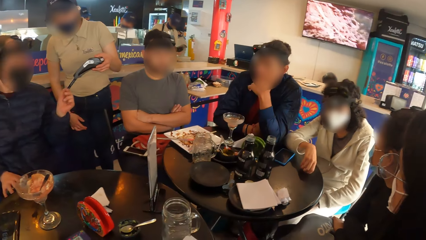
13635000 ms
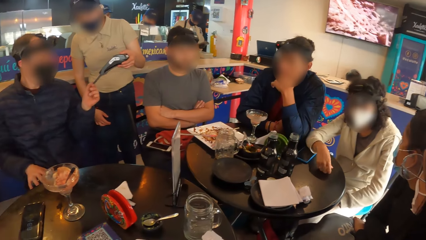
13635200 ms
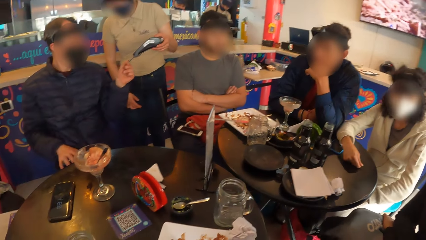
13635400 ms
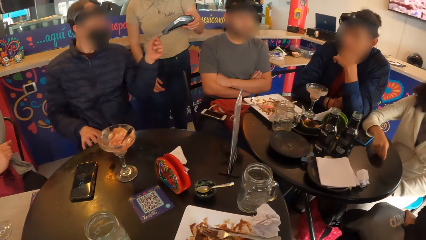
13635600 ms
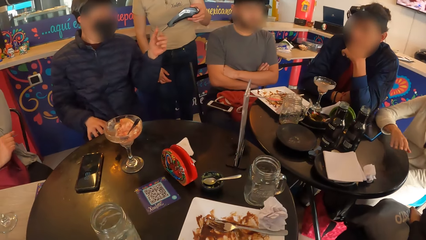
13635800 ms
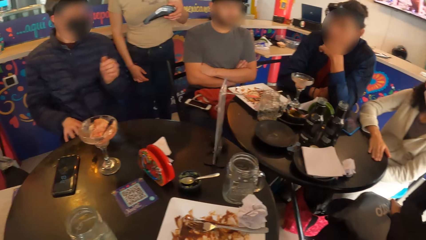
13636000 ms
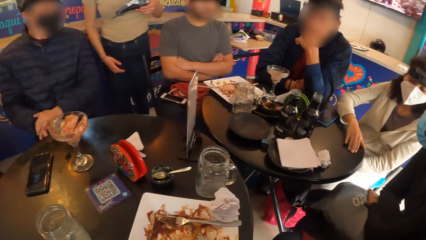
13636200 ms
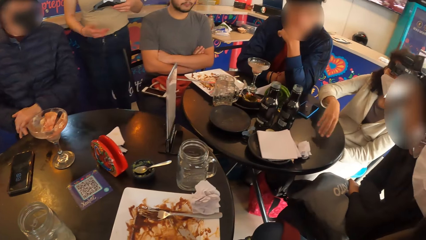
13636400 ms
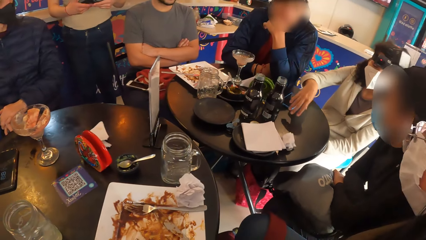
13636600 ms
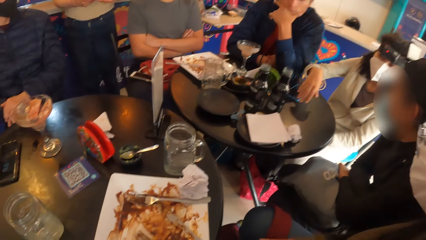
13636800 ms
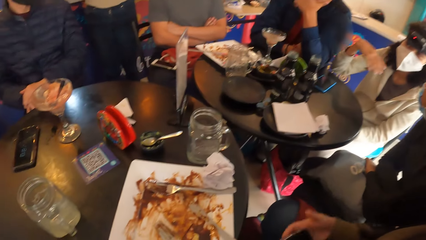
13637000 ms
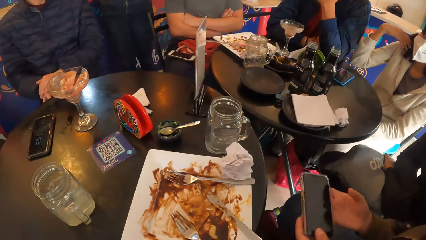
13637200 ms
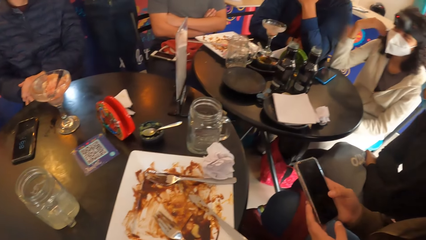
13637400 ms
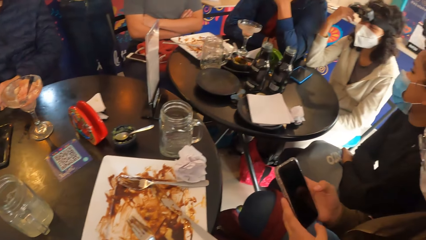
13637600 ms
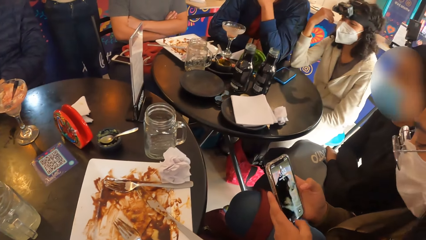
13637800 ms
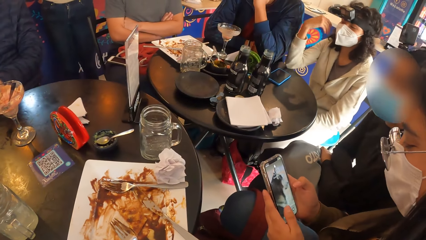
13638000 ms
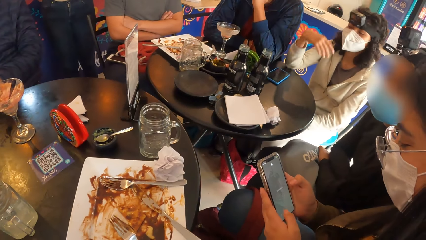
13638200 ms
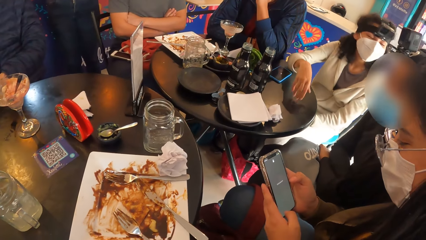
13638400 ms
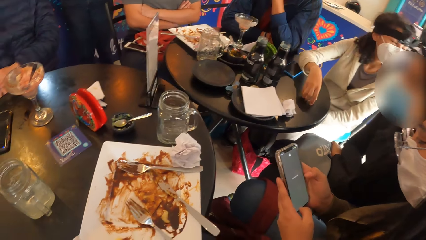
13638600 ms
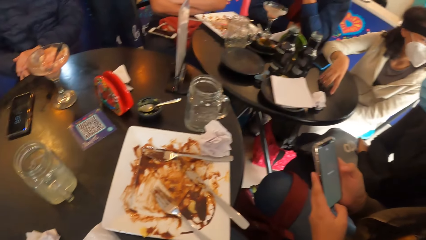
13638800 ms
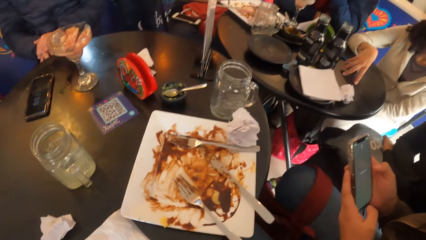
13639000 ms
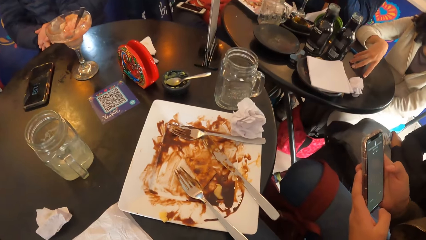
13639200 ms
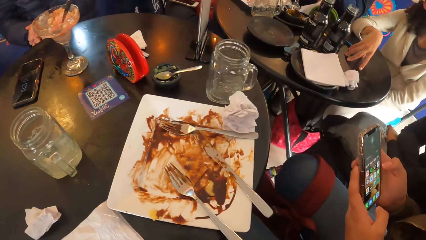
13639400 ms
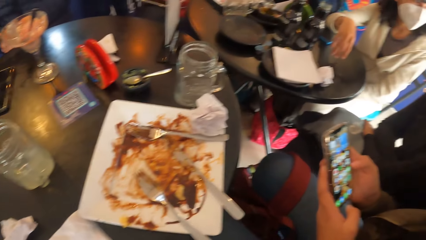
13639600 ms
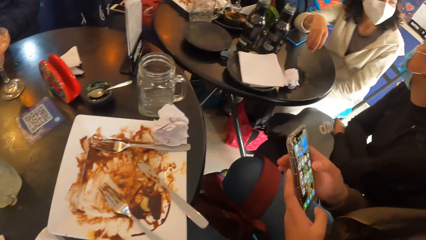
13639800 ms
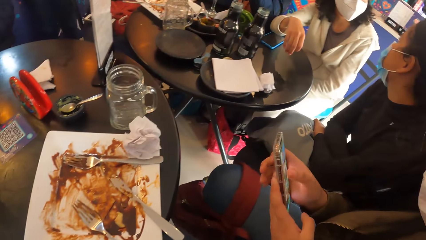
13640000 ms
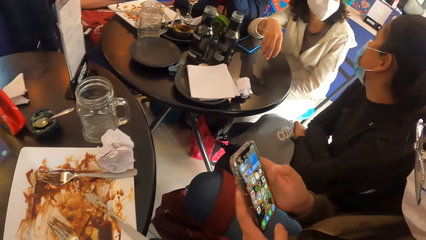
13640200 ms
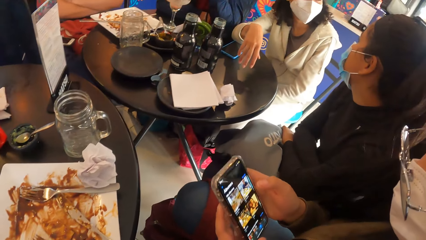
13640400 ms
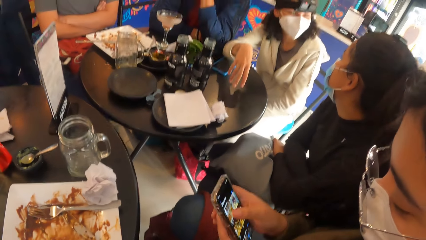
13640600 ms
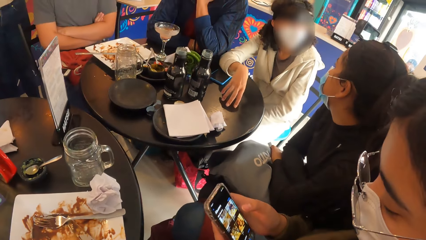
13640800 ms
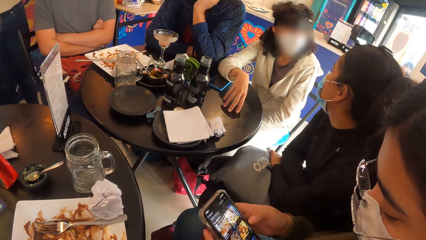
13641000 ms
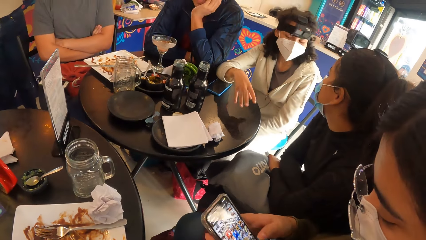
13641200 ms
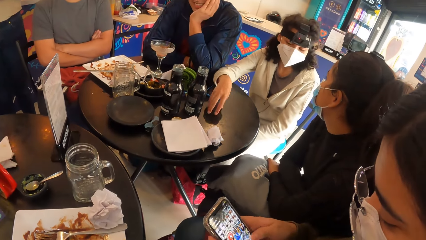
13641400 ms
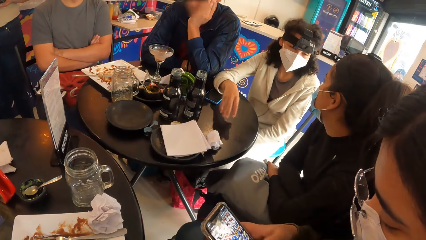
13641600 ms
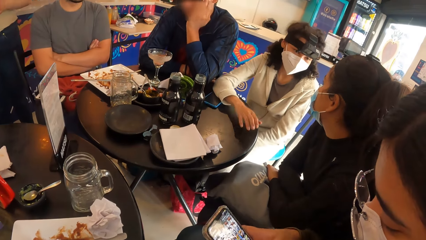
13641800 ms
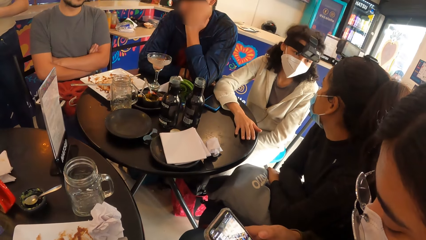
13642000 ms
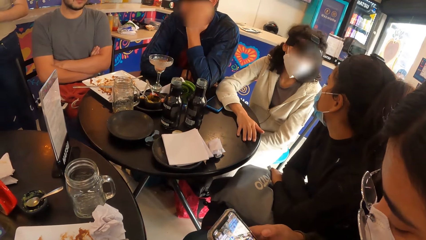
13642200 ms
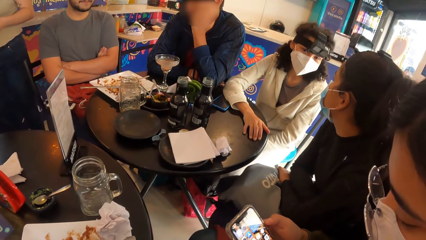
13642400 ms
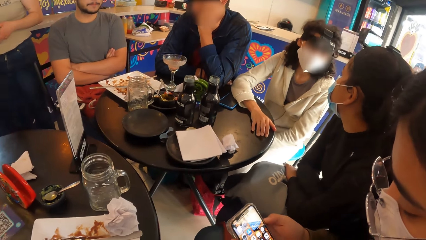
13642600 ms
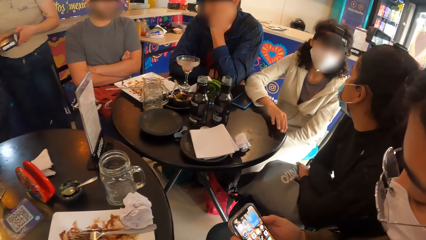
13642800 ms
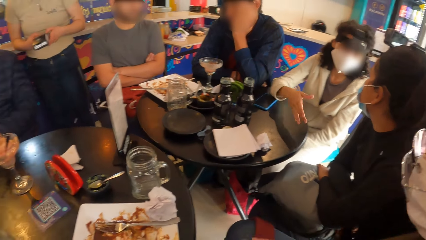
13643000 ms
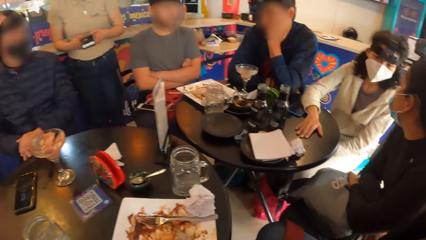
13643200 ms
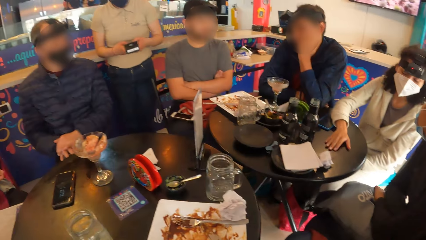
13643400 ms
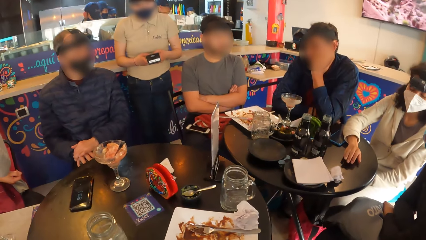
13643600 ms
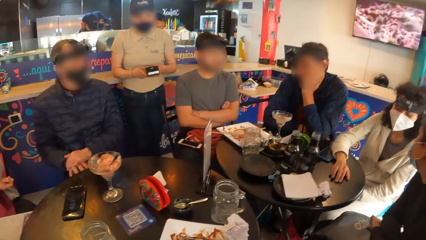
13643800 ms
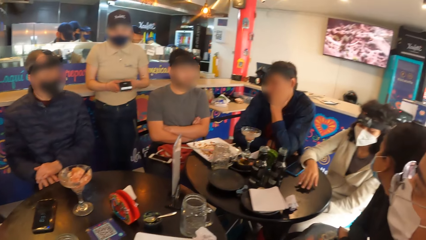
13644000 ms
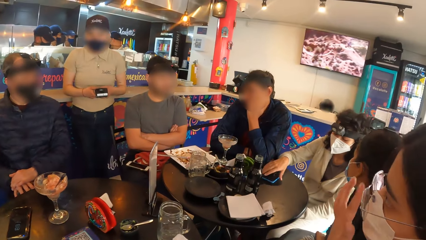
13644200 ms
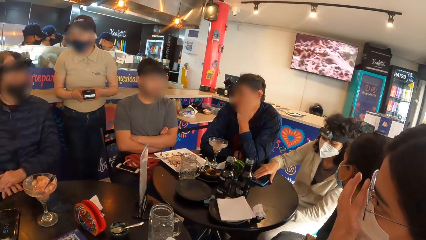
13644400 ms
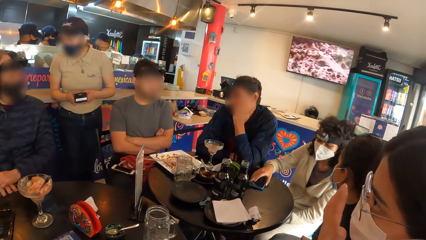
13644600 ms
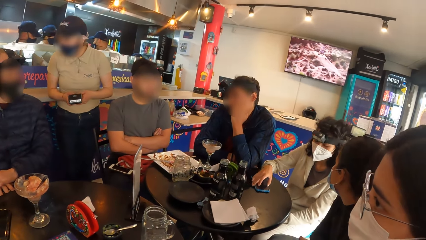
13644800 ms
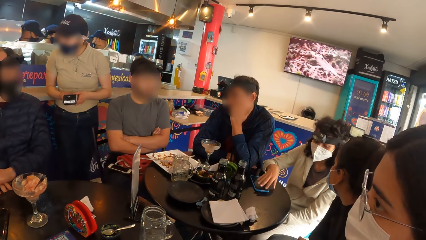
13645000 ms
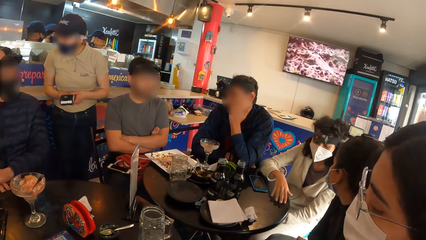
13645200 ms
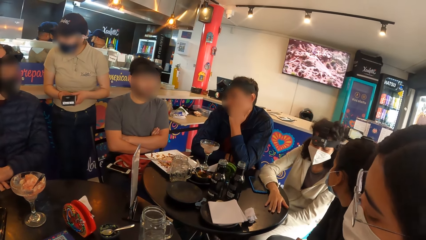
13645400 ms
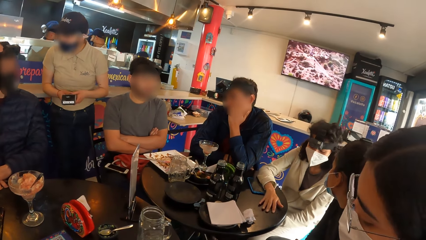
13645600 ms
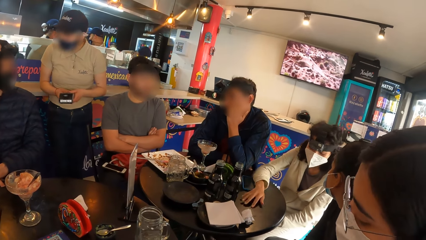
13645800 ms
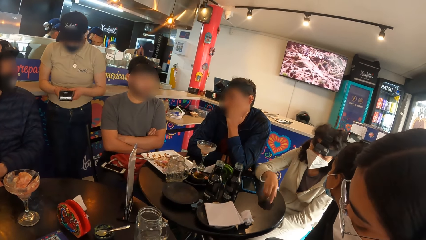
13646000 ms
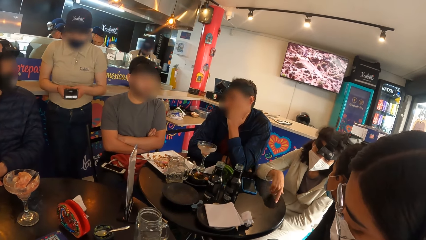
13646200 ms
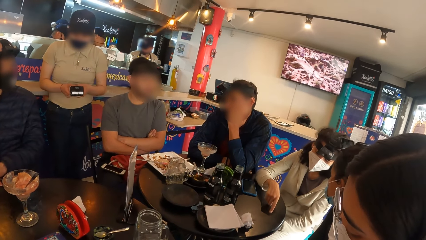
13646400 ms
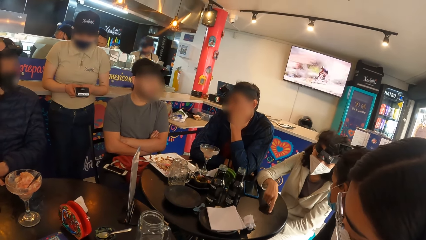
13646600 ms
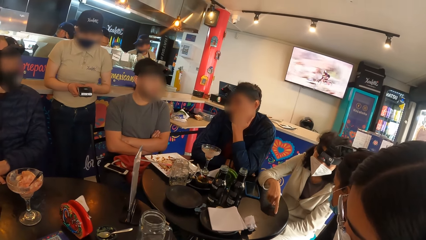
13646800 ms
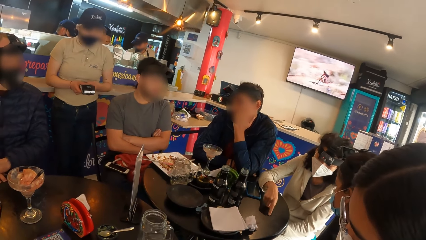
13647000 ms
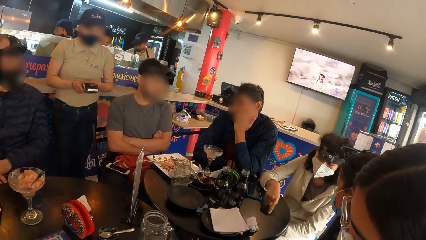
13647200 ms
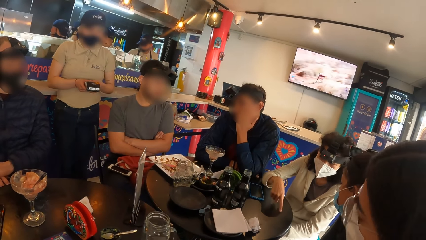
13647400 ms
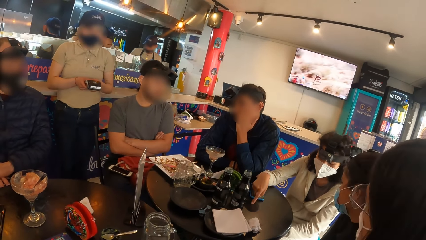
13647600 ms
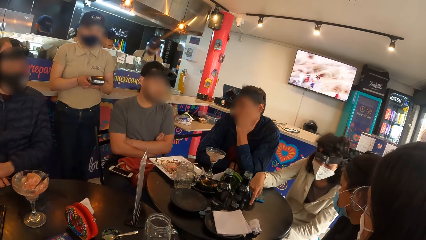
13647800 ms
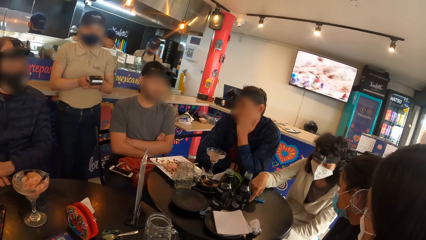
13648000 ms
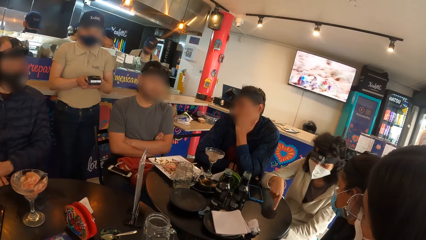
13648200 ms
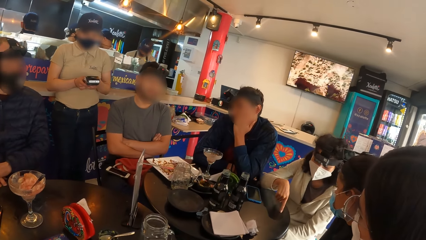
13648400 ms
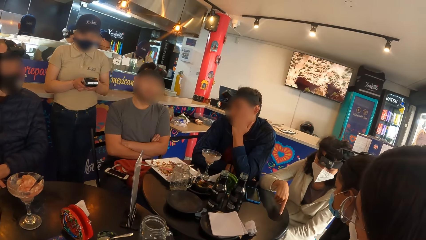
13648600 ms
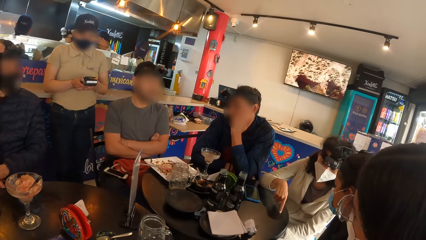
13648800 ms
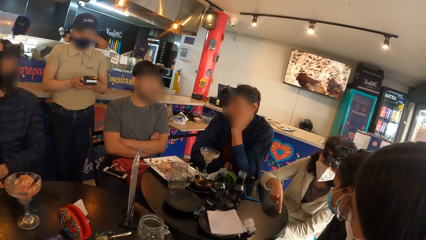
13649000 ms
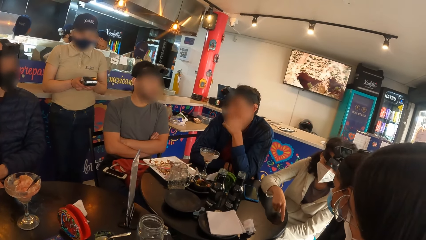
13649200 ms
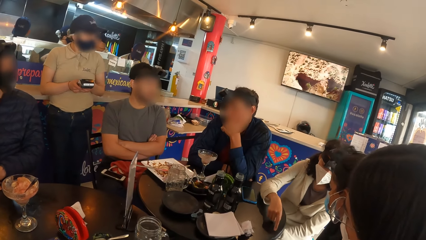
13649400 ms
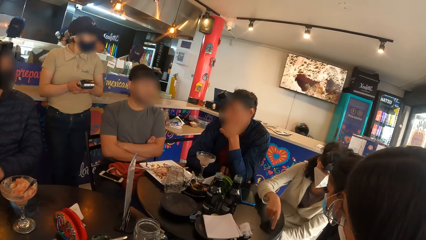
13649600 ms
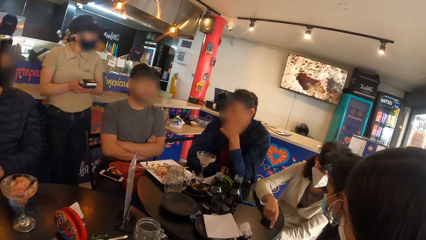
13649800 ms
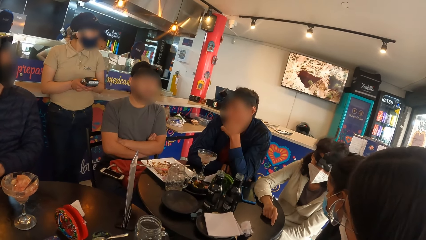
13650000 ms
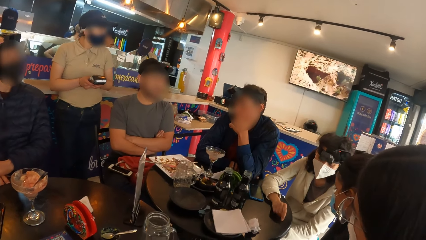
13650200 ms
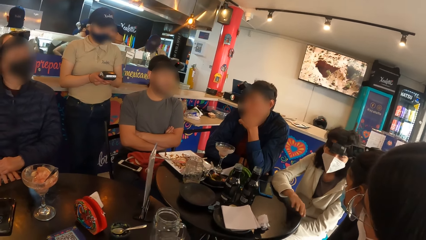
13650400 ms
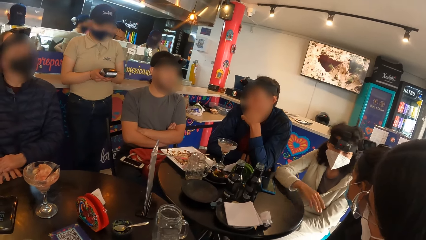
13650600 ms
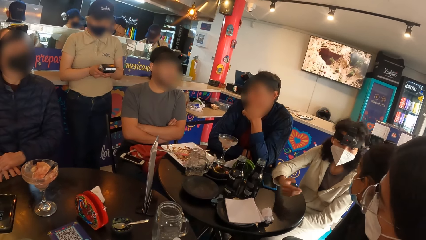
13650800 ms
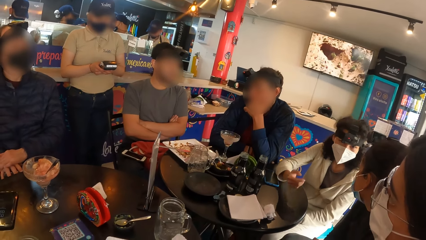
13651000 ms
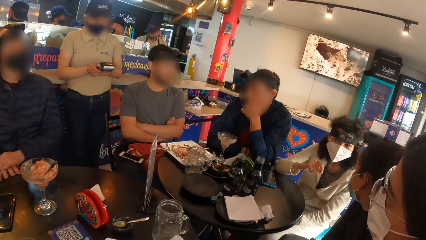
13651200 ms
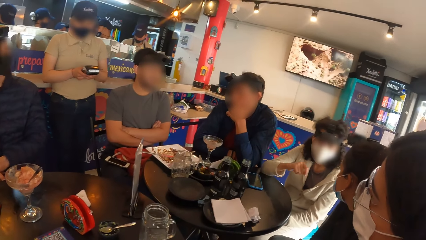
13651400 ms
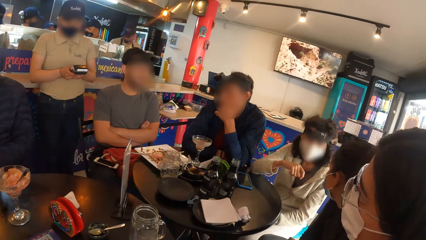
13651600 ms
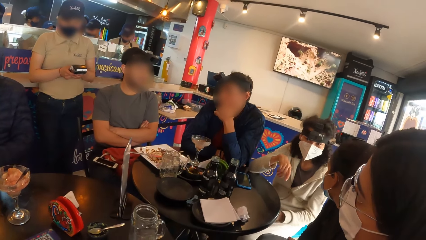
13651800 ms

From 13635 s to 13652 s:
A man inserts the ATM card in his left hand into the point of sale device in the left hand of a waitress. The waitress operates the point of sale device in her hands. A woman operates a phone in her hands. Another man interacts with a third man. The camera wearer does something. Another woman adjusts the phone on the table with her right hand. The first woman adjusts her glasses with her right hand. The third man interacts with the second man.
